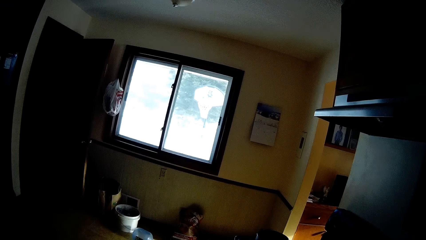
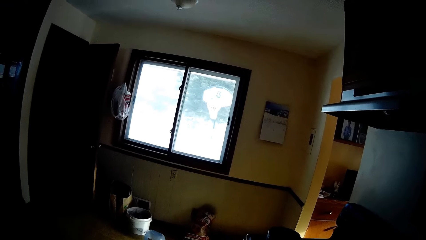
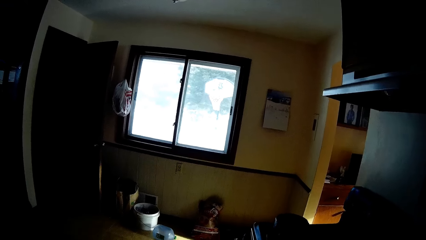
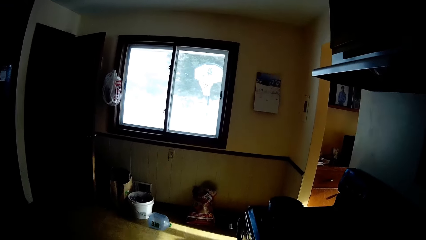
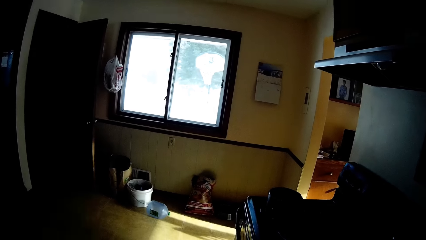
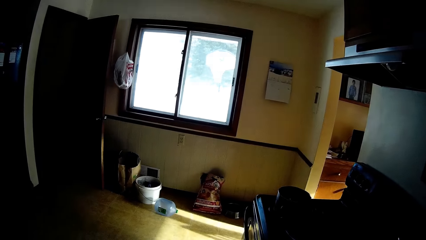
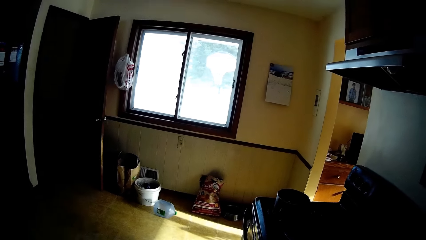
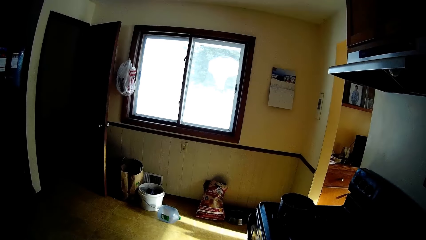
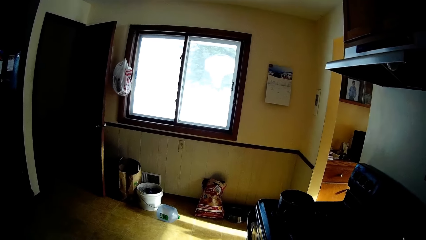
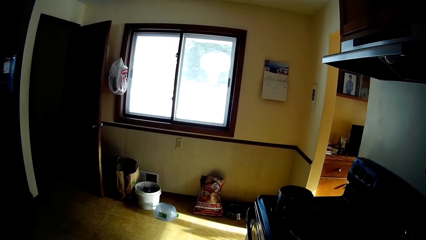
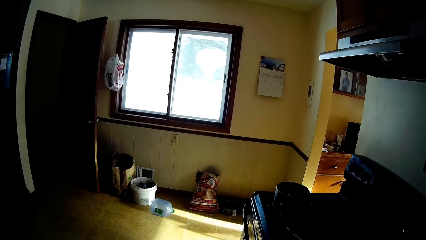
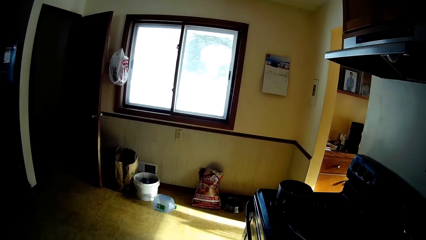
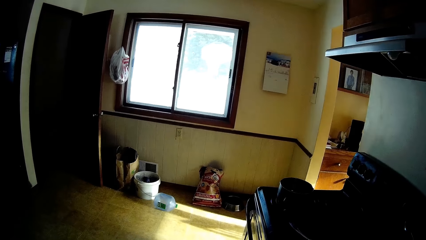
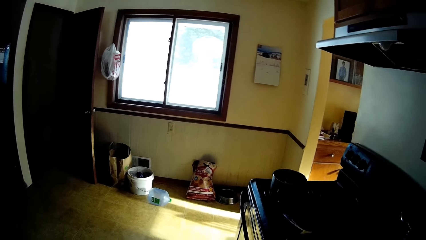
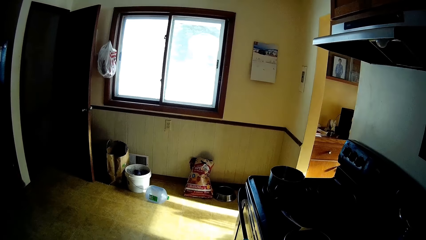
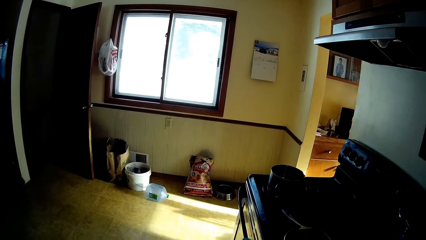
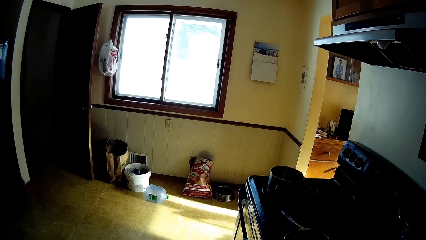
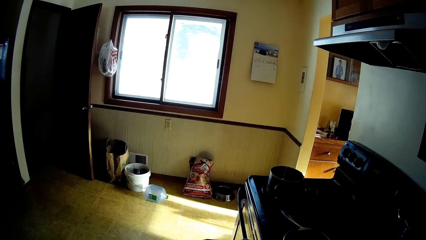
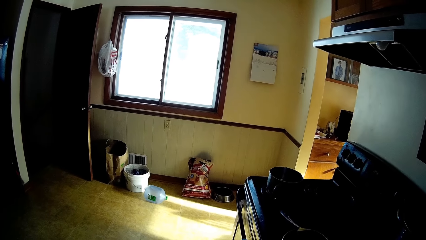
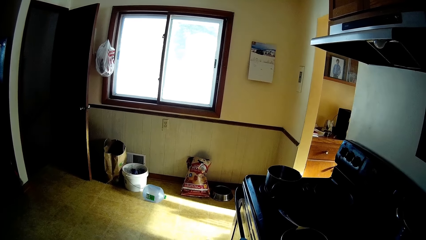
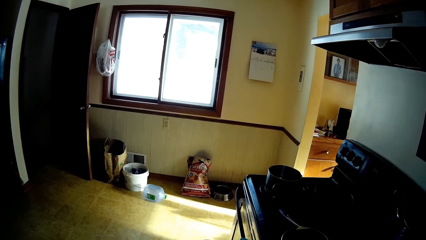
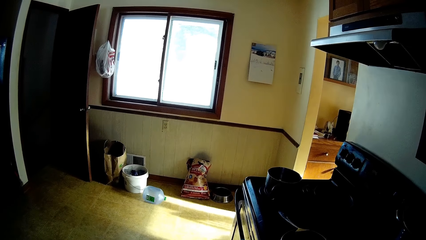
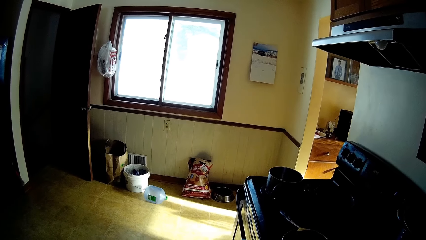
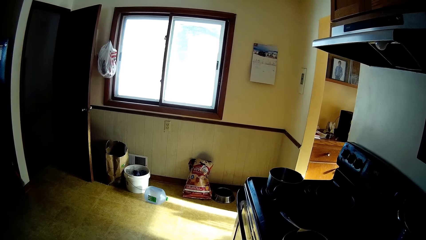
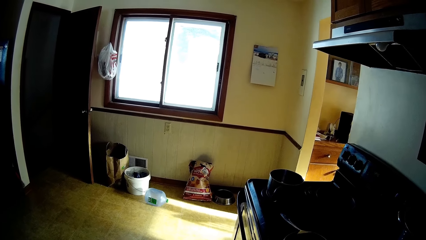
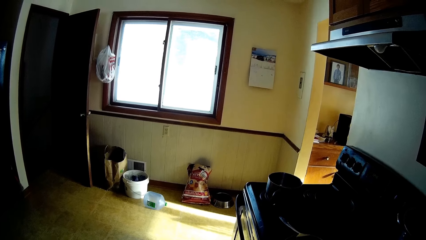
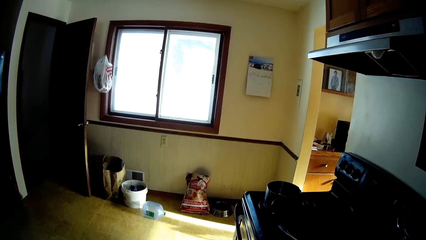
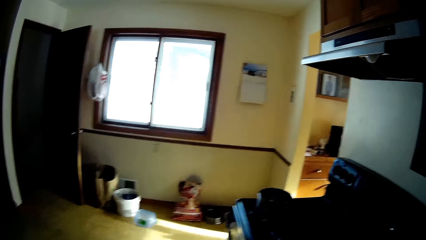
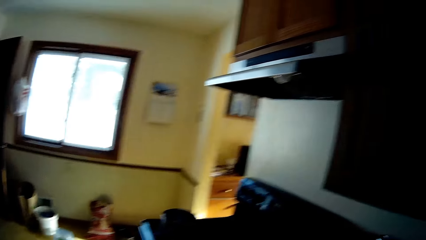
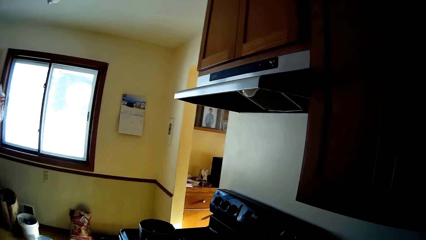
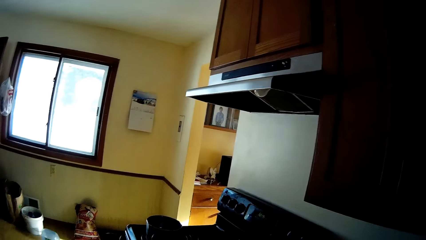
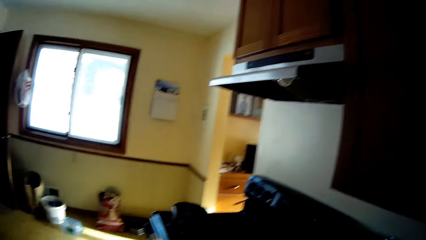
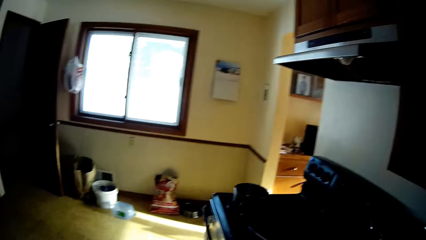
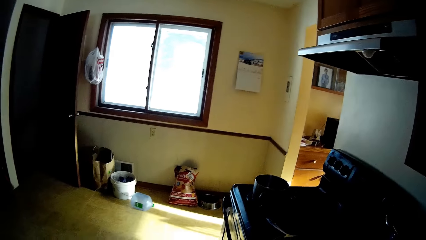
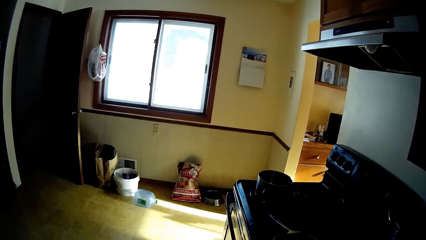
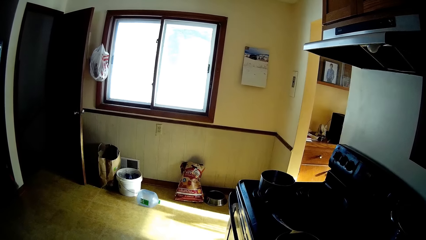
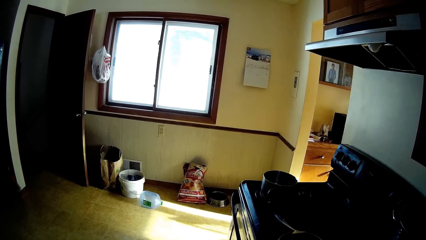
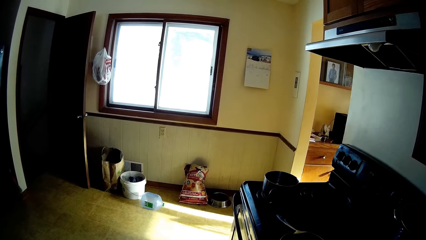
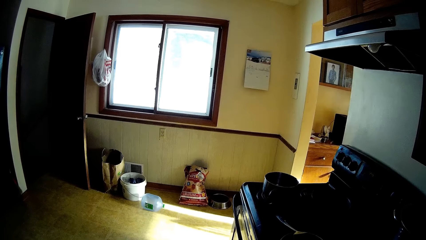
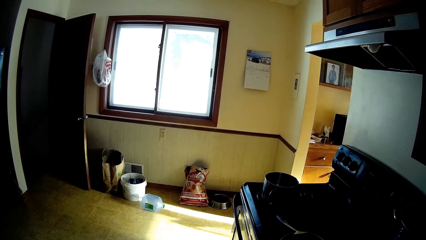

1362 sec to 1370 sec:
The camera wearer looks around.

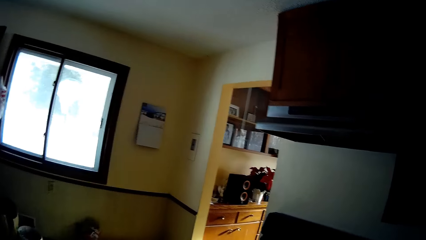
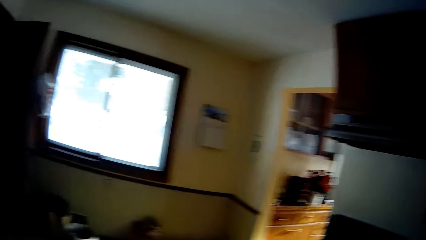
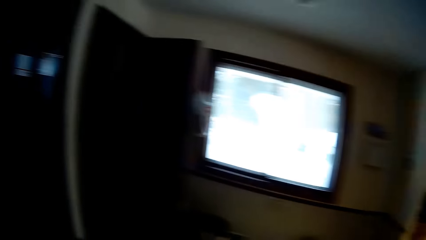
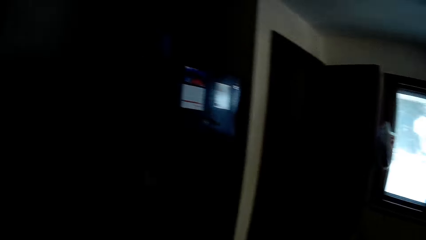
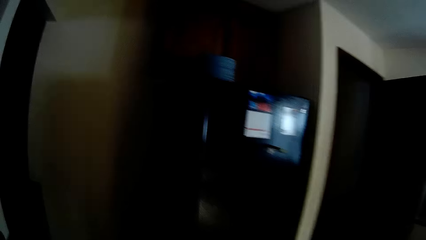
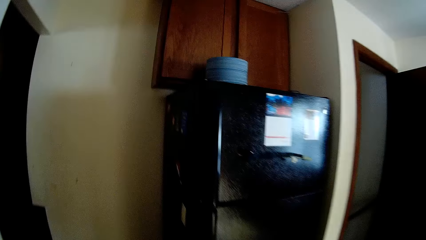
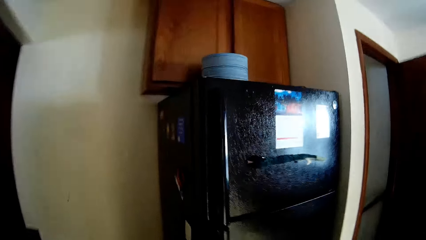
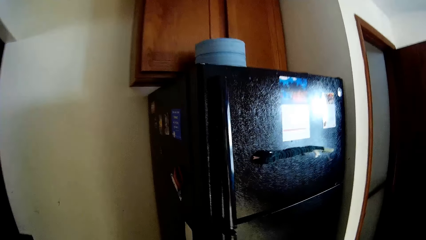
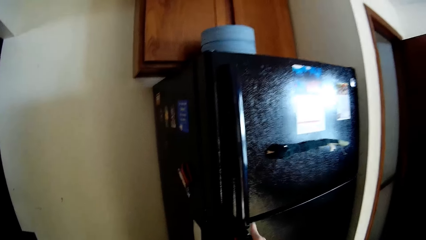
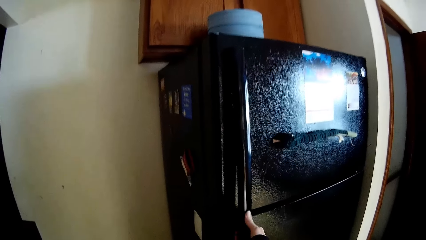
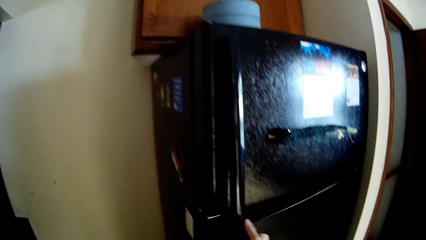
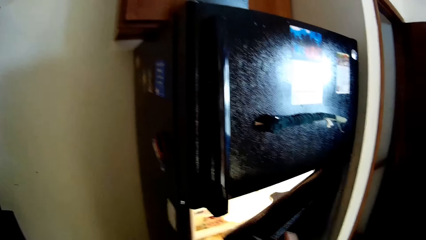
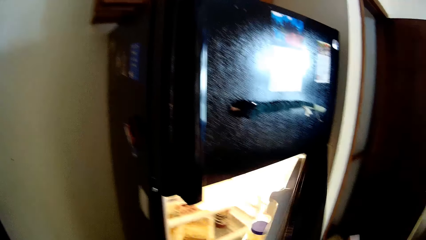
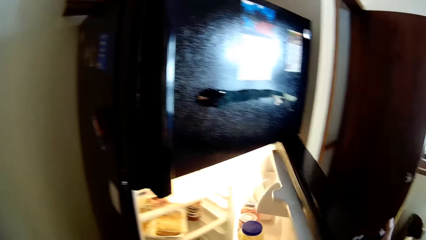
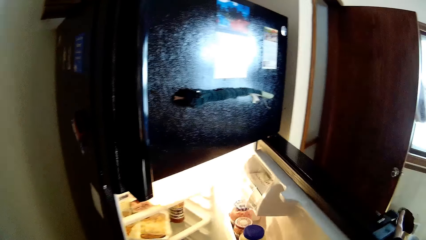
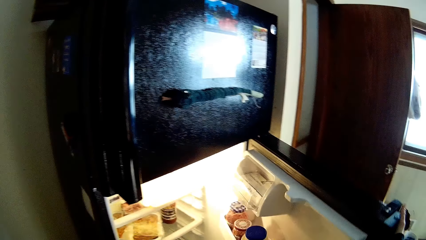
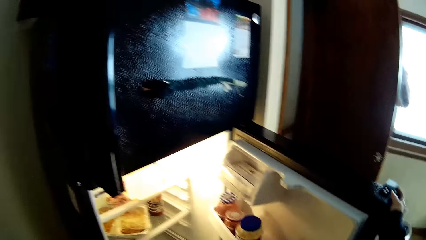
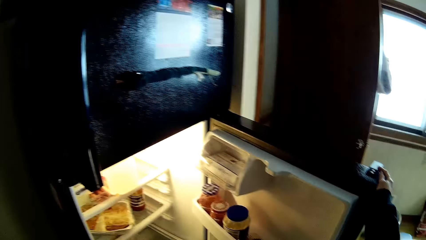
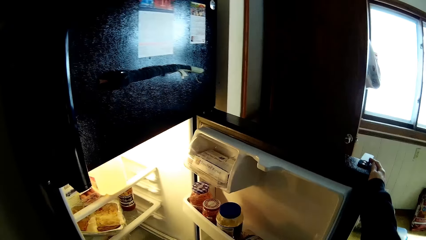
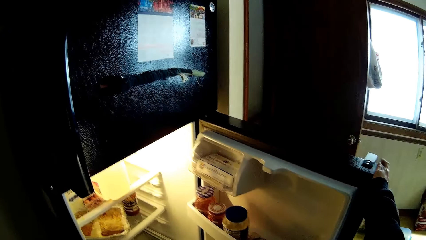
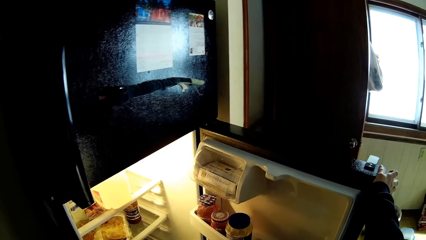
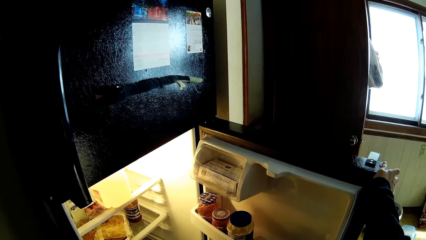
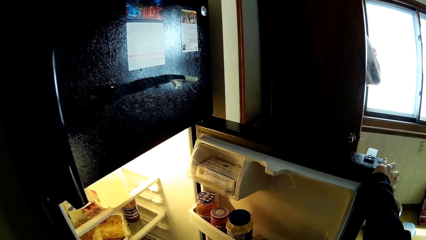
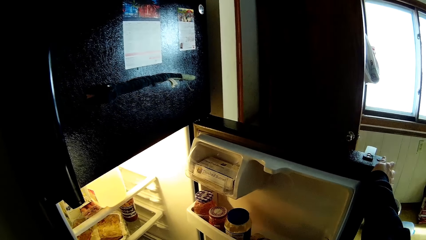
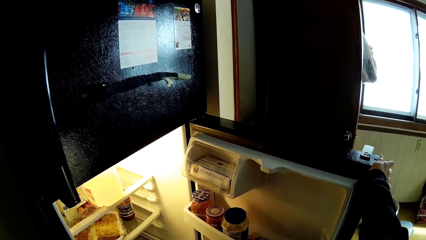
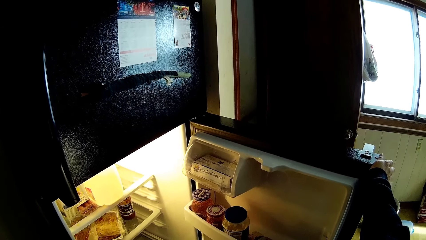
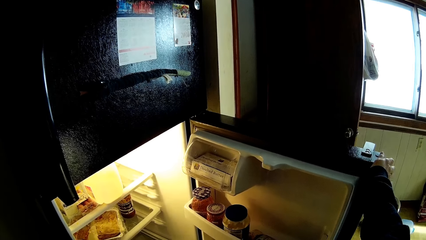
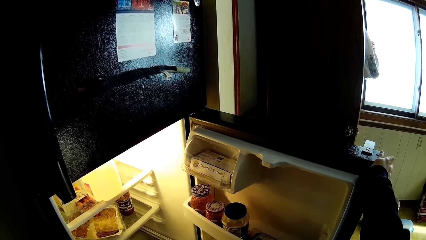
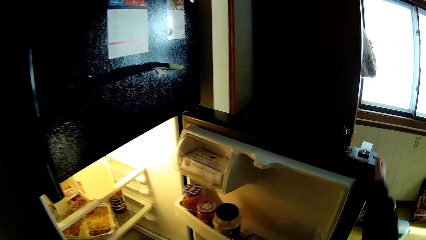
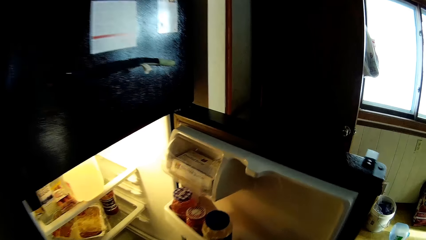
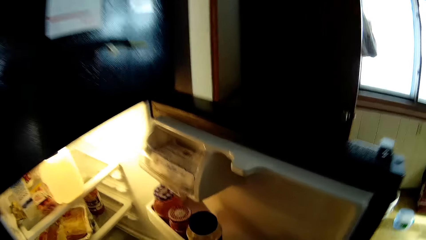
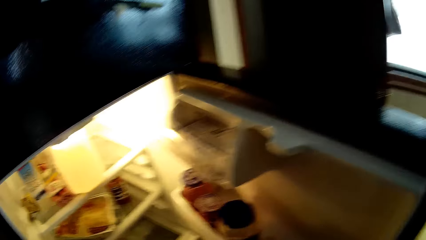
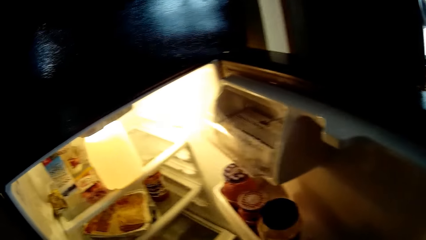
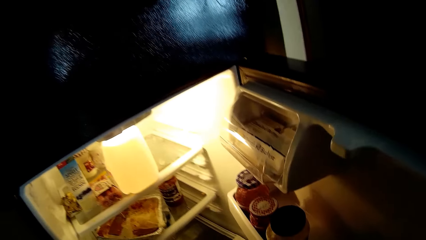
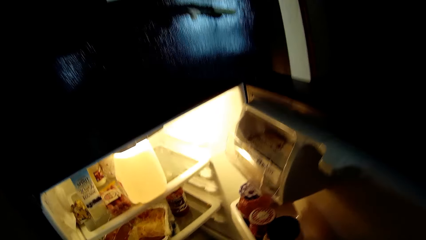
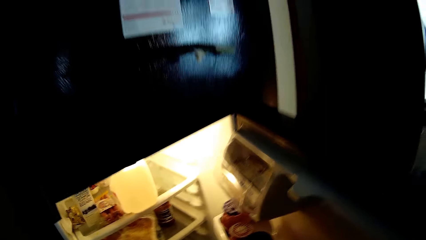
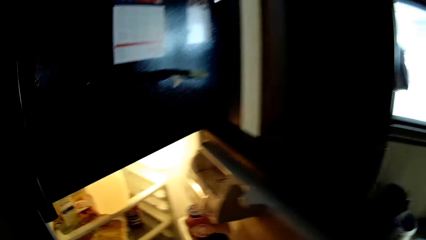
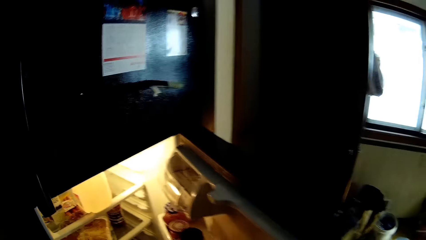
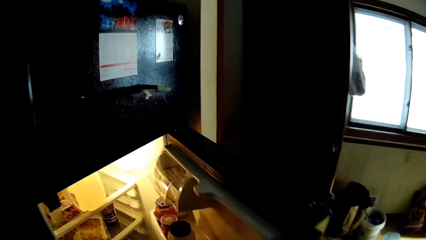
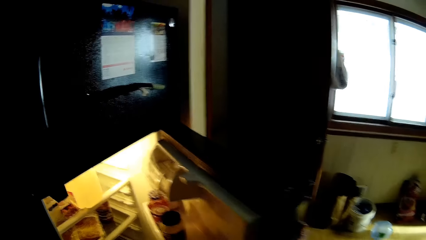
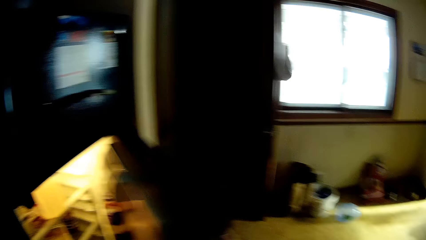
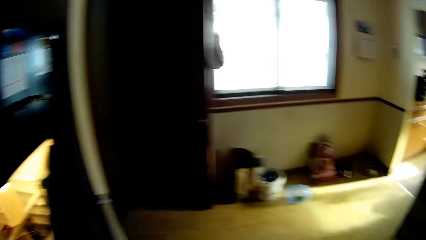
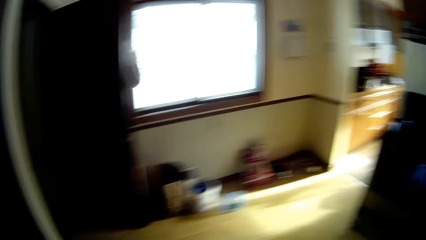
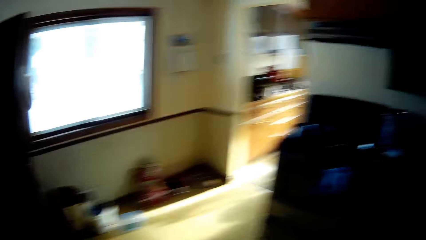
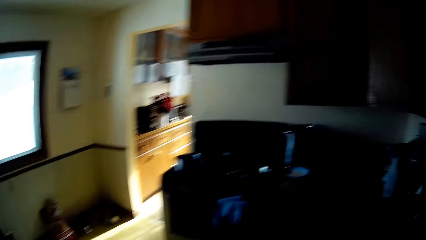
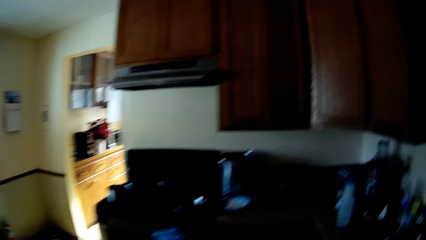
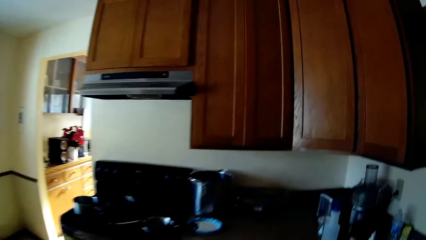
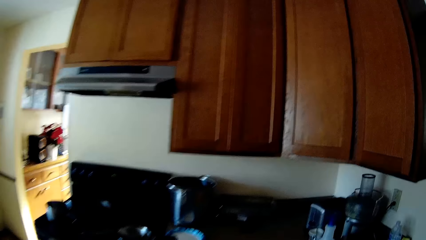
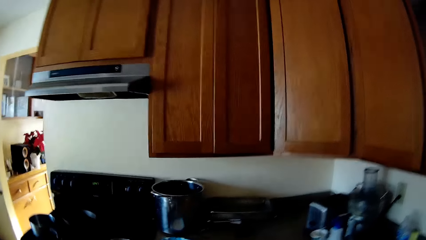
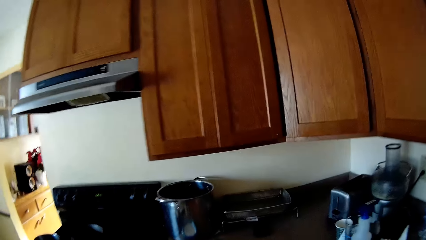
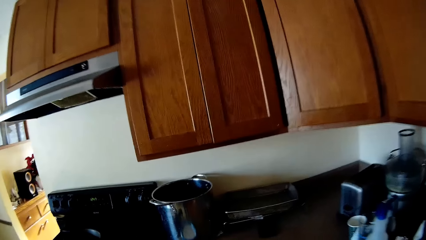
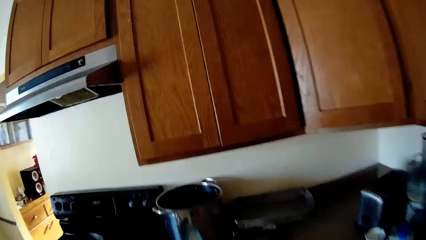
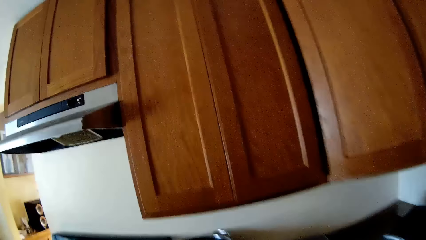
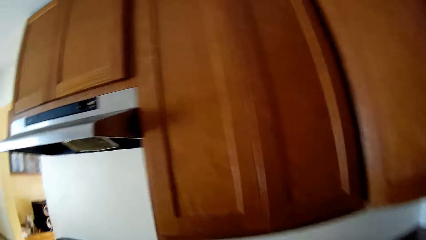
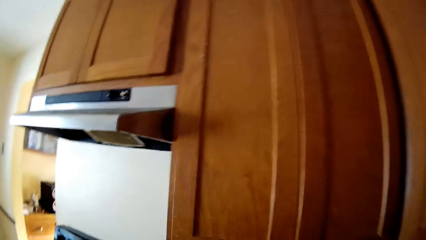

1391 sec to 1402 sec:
The camera wearer moves around. They open the fridge. They move their fingers. They look around. They move around.
